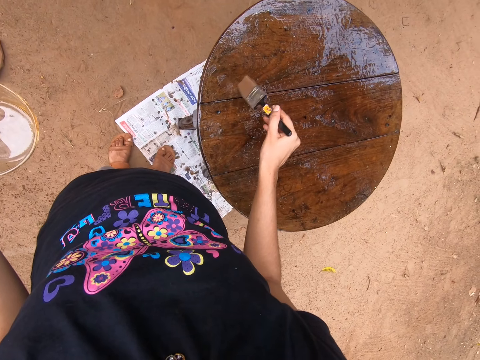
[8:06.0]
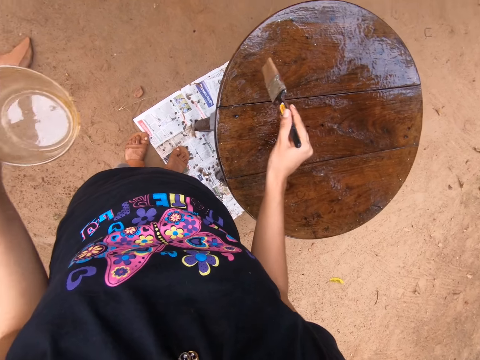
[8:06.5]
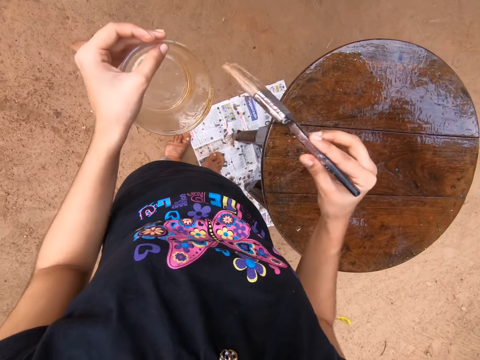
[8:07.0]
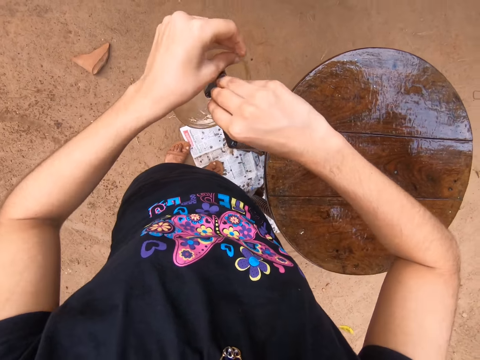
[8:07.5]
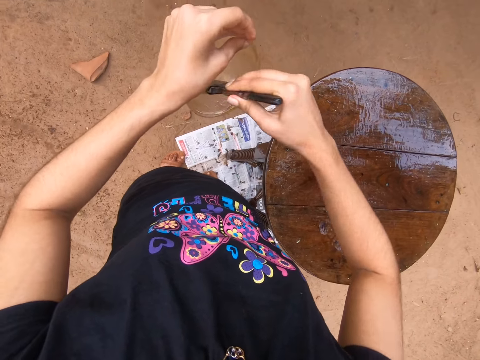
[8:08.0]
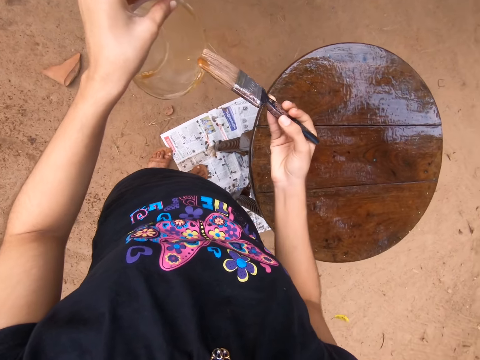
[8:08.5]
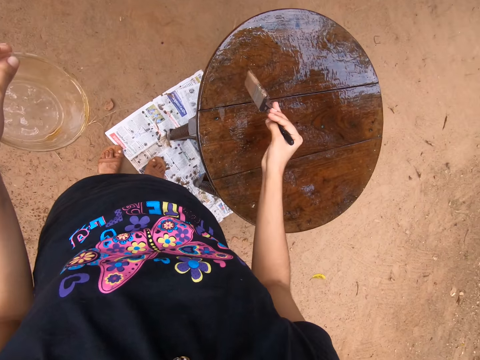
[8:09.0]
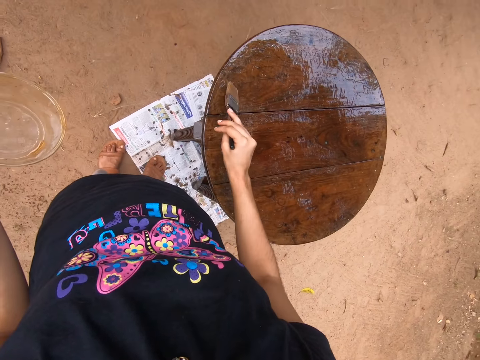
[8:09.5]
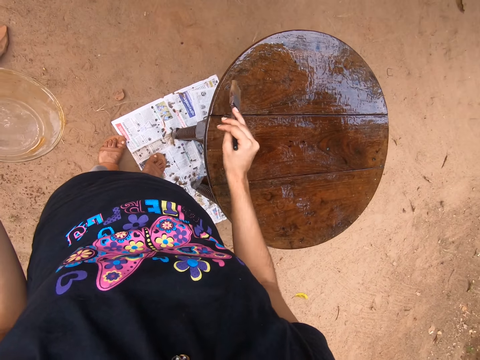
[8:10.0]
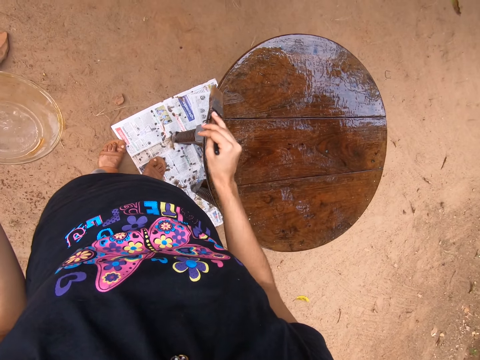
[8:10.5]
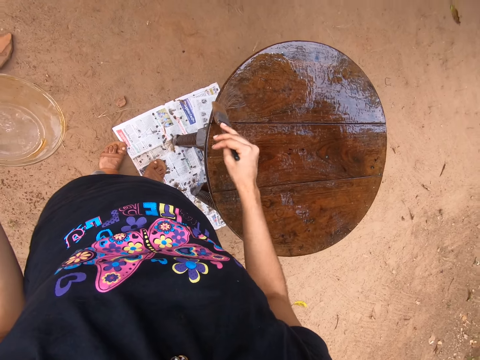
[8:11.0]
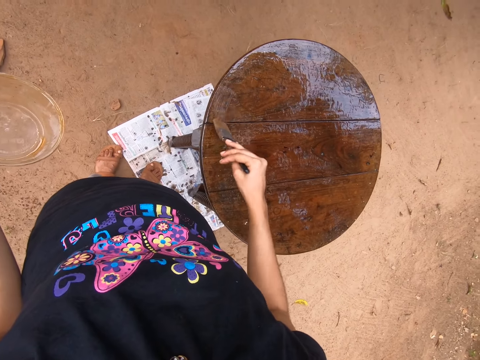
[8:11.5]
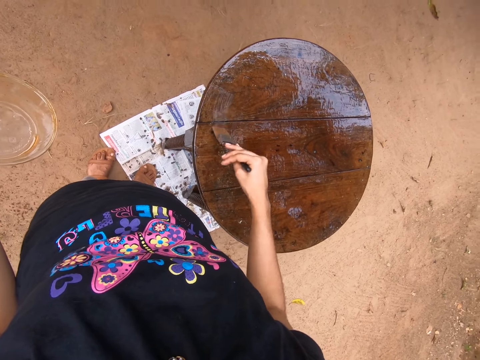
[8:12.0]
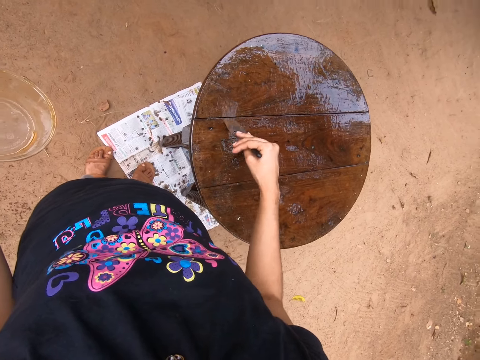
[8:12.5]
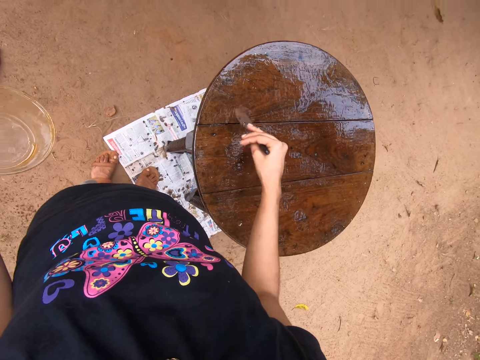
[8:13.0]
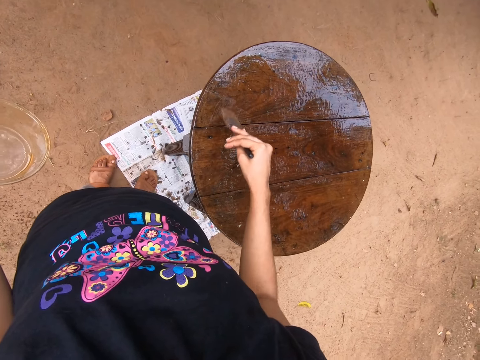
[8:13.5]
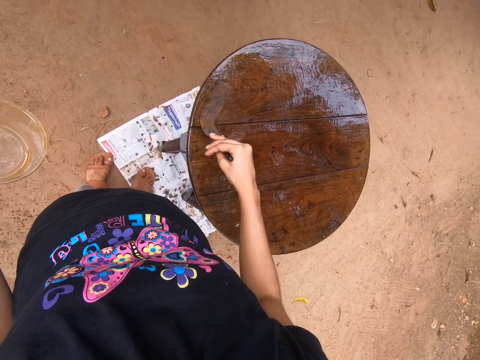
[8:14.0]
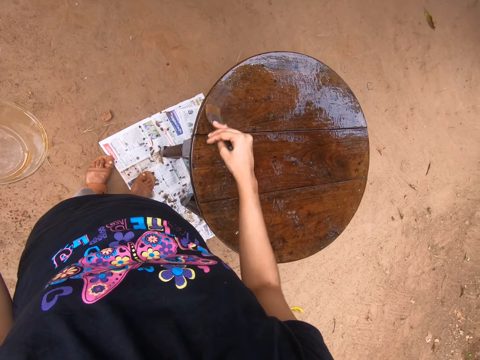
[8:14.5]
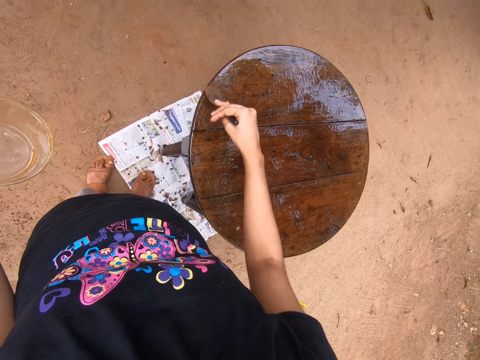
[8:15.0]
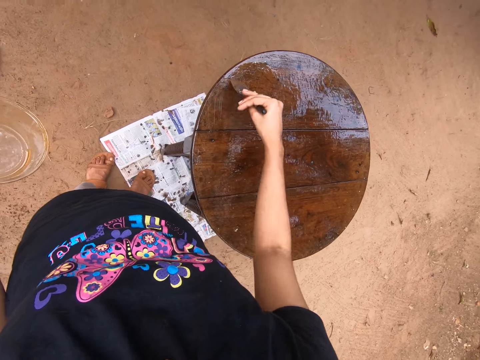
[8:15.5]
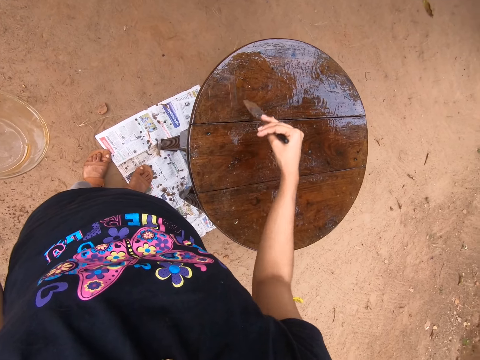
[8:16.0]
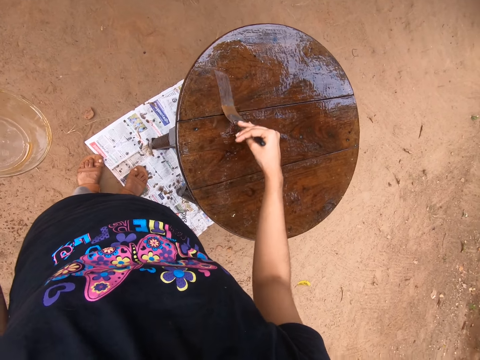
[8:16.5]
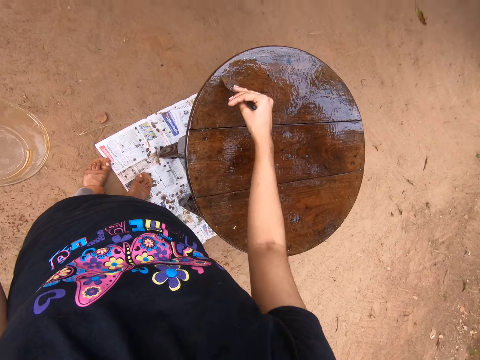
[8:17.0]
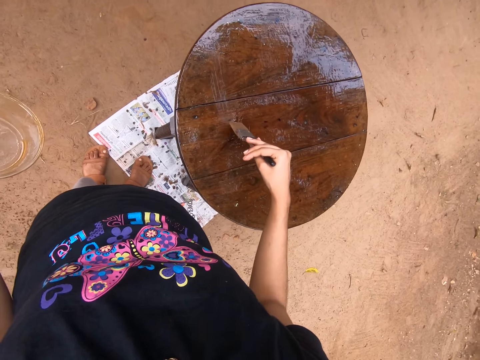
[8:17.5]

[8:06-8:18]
The camera wearer takes lacquer from the plastic container with the paint brush in her right hand. She coats the wooden table with the paint brush in her right hand.

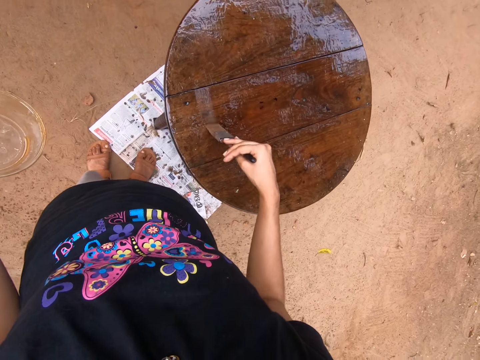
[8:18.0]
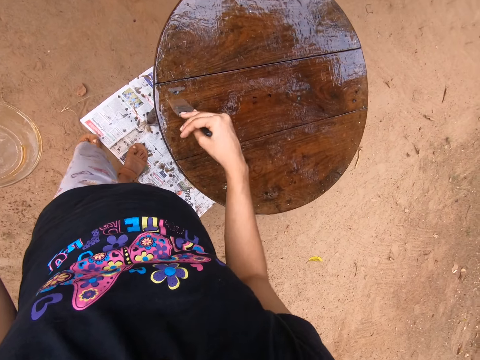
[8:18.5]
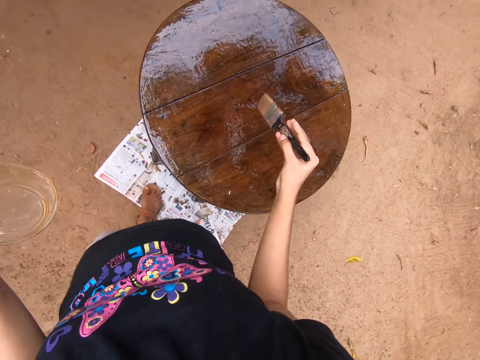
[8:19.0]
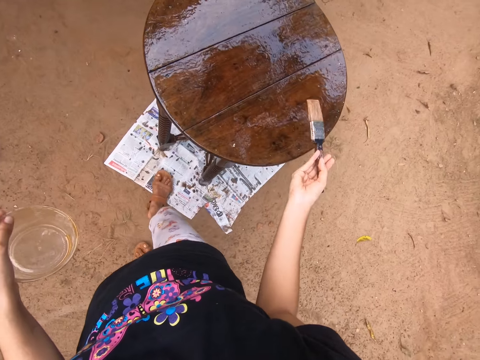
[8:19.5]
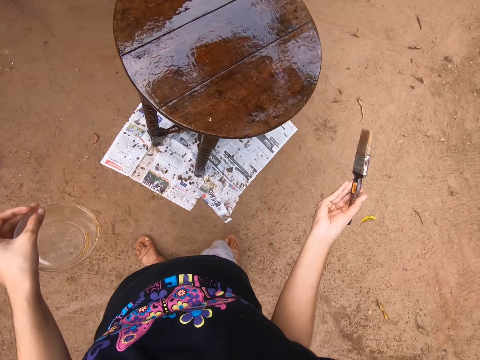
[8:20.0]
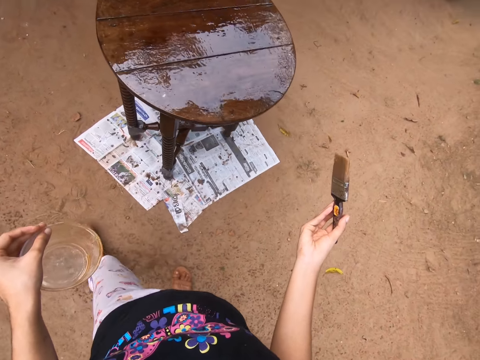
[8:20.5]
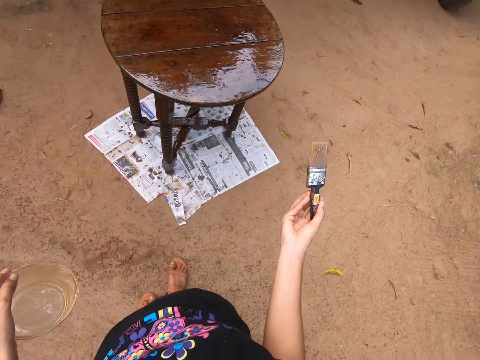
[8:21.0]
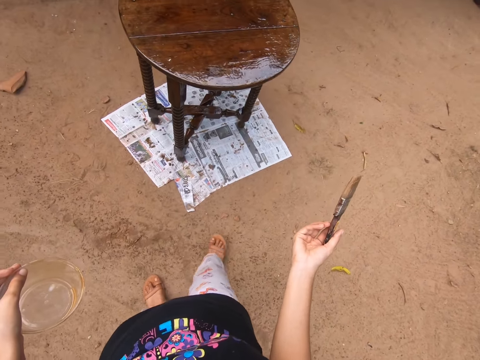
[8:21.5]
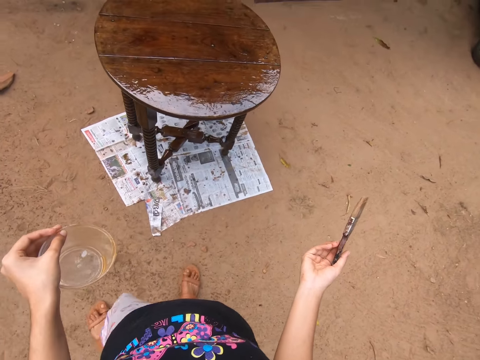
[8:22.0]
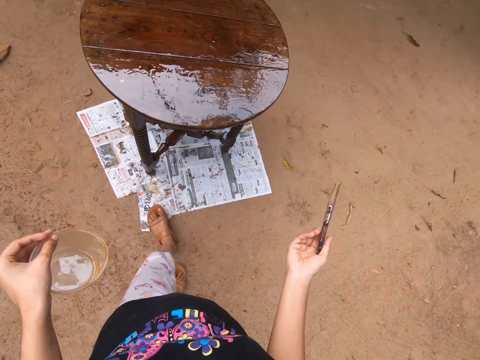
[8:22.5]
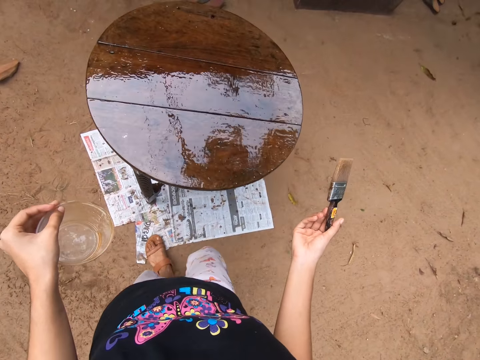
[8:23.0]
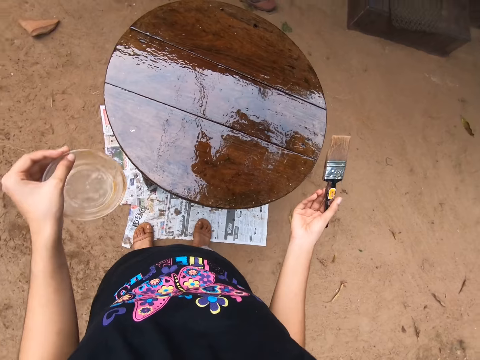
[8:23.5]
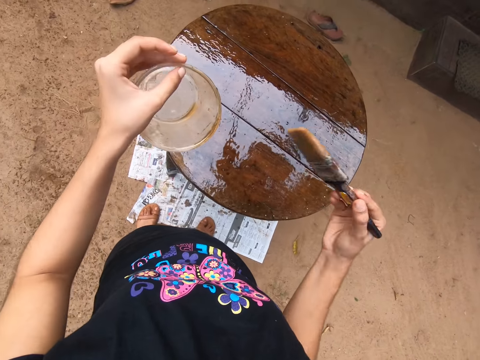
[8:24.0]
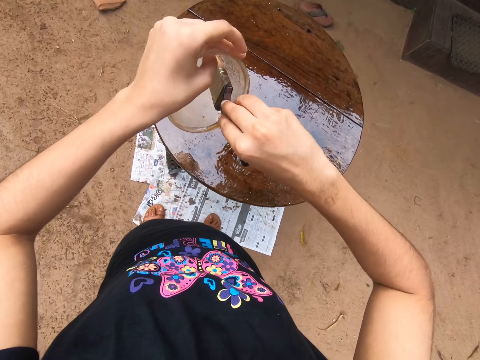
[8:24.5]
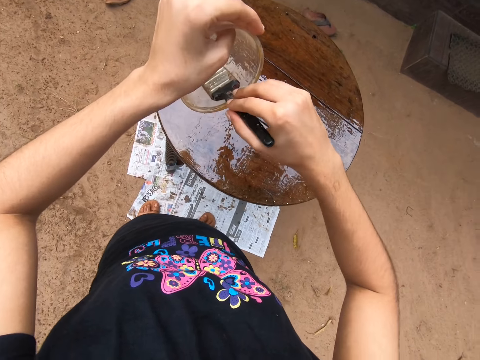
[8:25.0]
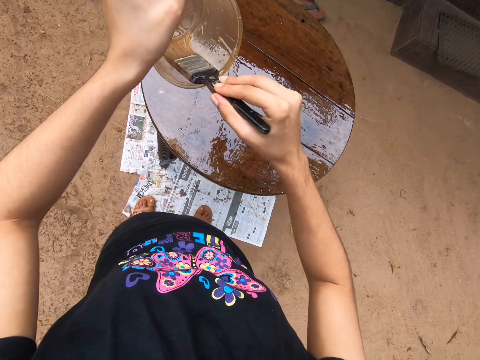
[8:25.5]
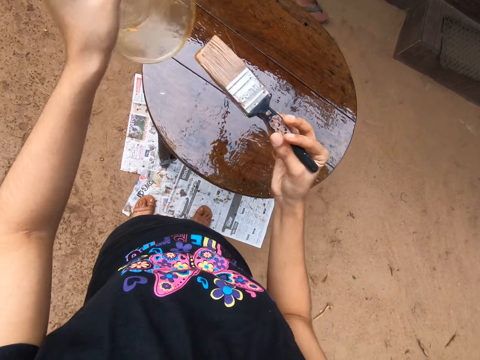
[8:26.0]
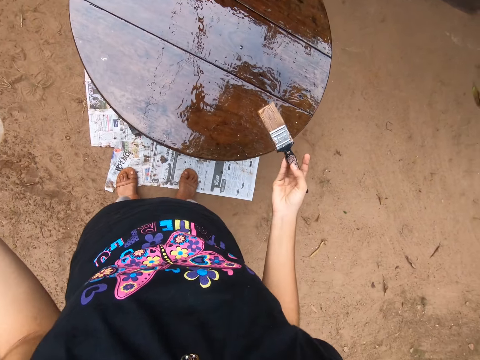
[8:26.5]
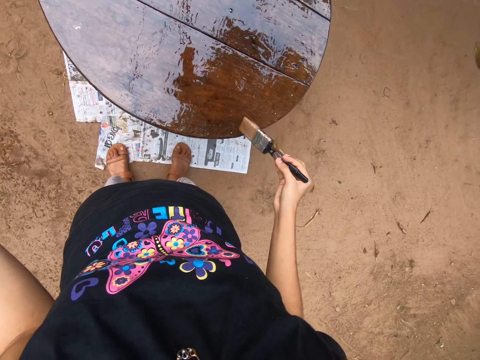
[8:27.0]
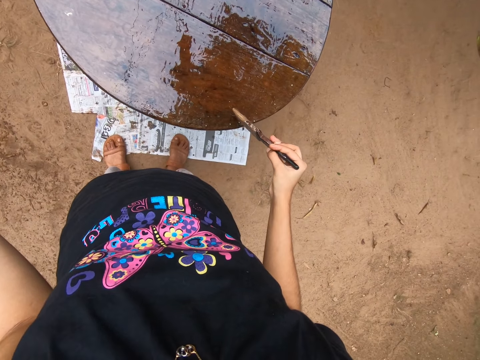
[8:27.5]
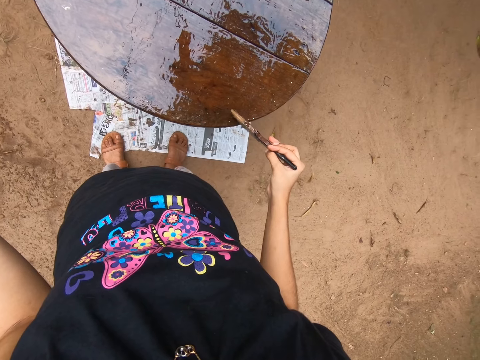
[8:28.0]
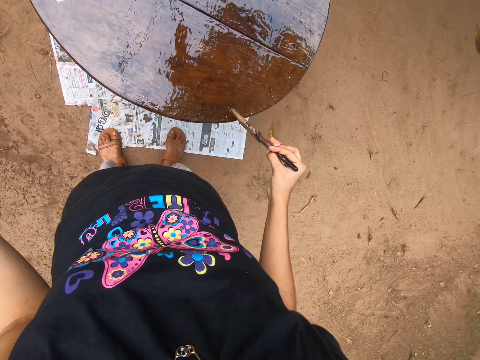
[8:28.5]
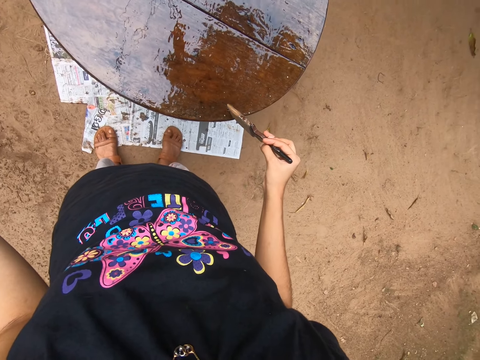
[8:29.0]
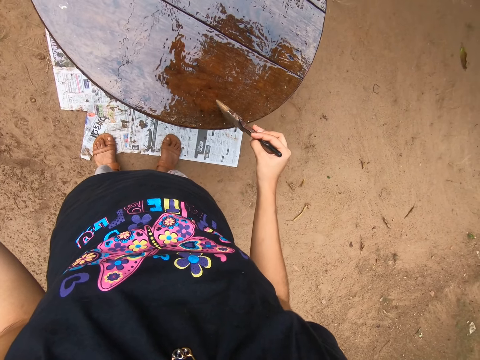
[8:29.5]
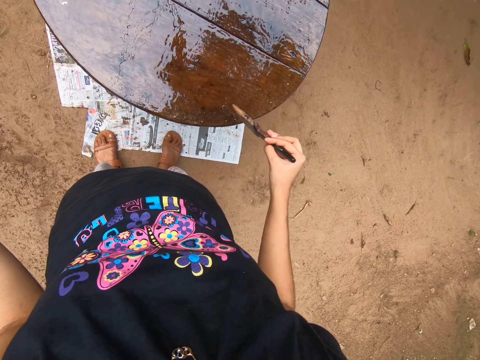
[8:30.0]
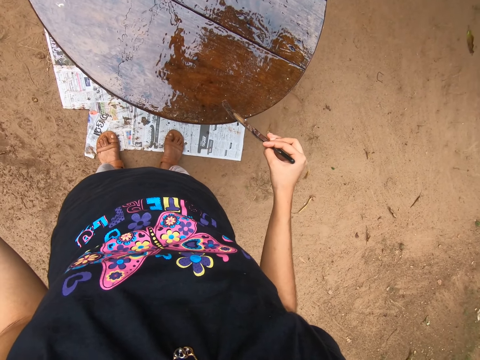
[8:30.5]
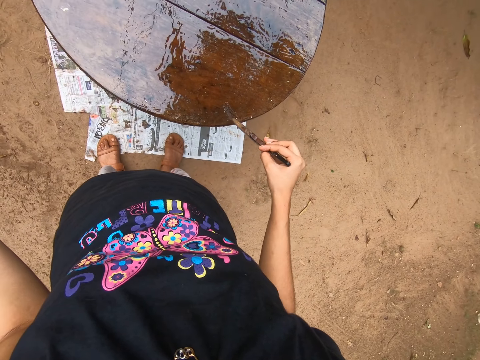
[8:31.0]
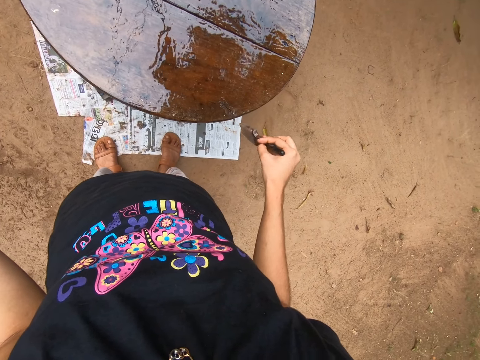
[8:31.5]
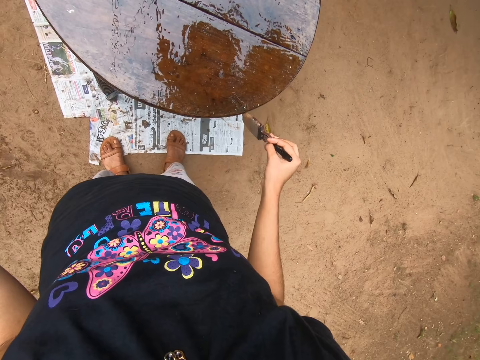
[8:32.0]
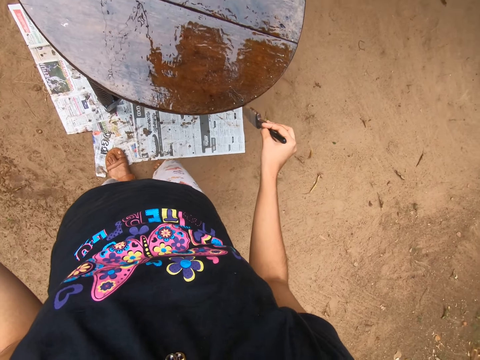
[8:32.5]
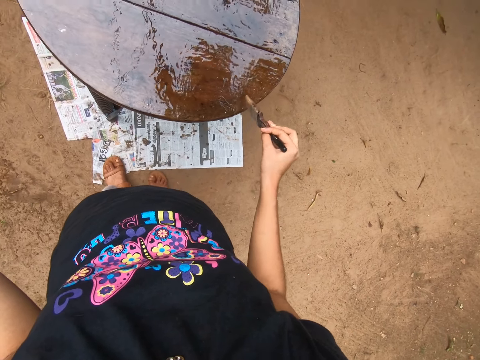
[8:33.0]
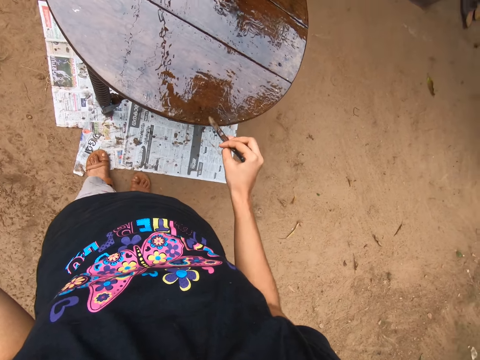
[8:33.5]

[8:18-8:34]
The camera wearer moves slightly back away from a table. She moves towards the table. She takes lacquer from the plastic container with the paint brush in her right hand. She coats the wooden table with the paint brush in her right hand.
